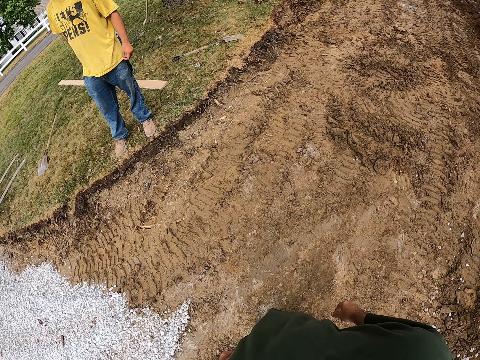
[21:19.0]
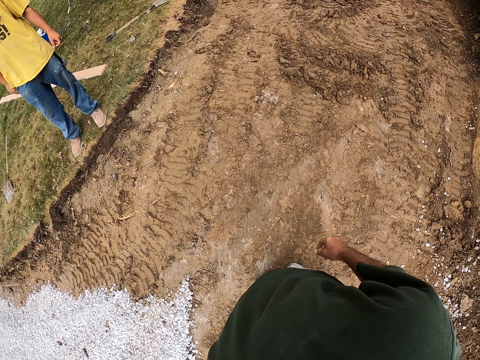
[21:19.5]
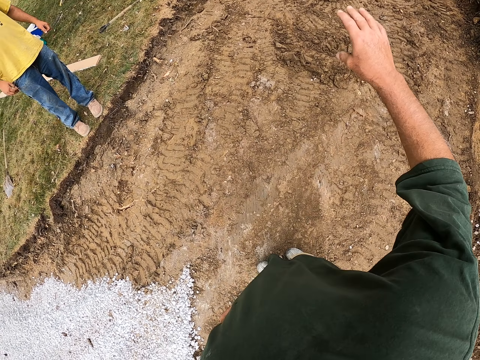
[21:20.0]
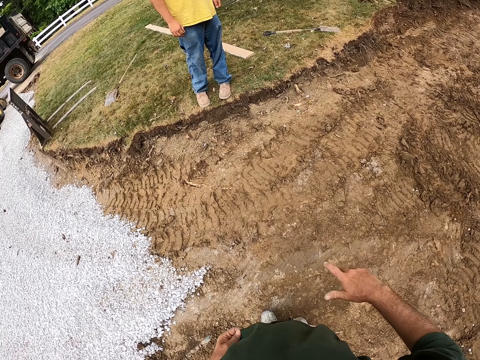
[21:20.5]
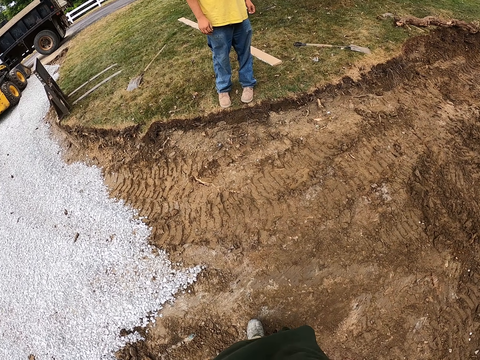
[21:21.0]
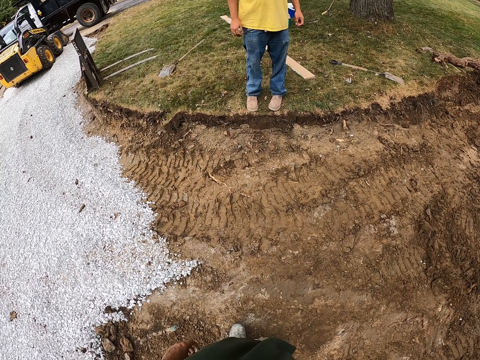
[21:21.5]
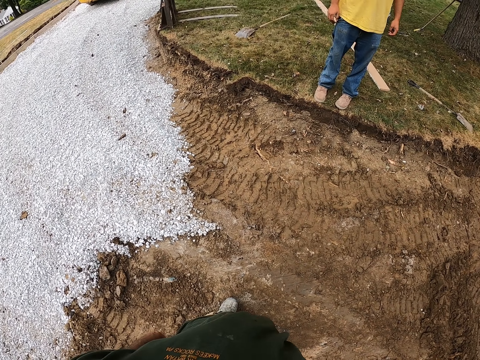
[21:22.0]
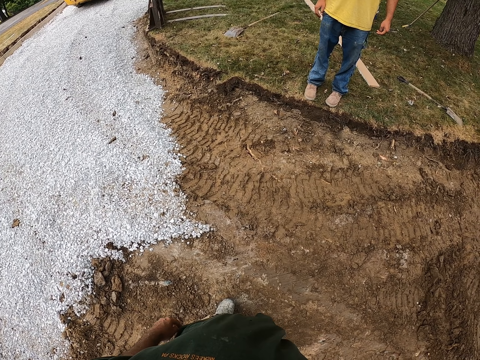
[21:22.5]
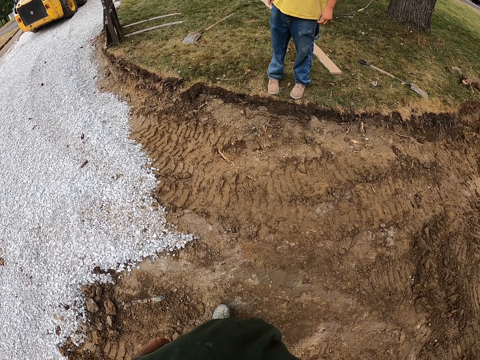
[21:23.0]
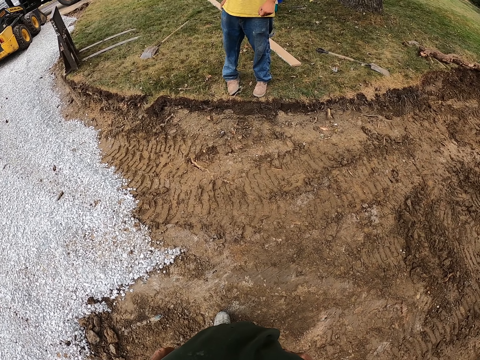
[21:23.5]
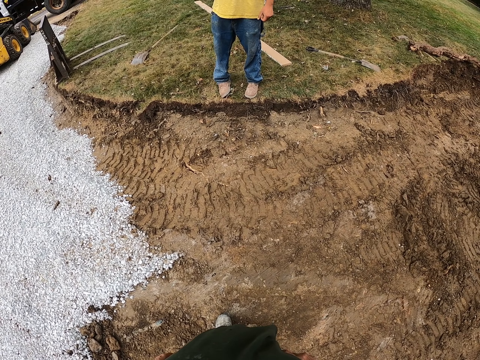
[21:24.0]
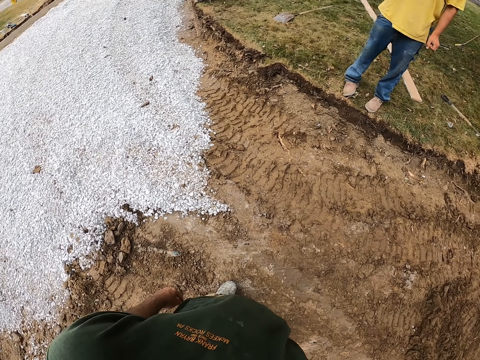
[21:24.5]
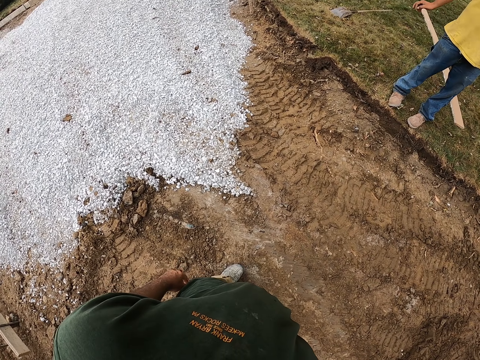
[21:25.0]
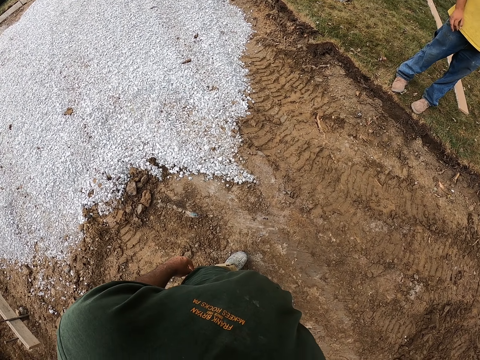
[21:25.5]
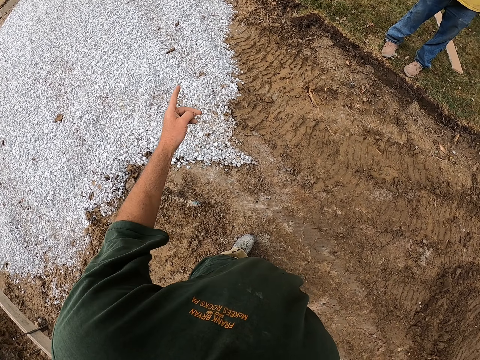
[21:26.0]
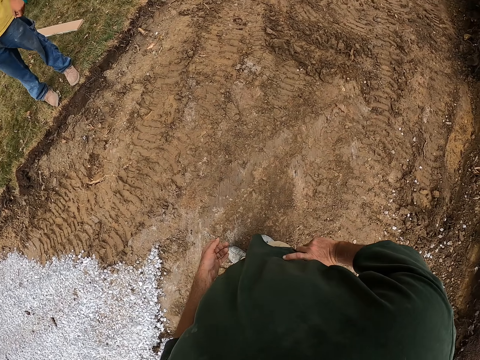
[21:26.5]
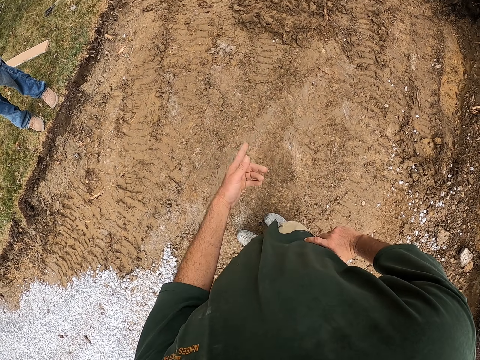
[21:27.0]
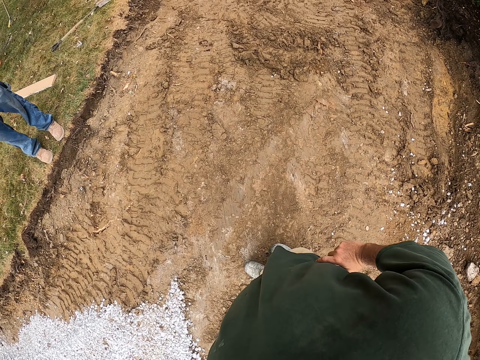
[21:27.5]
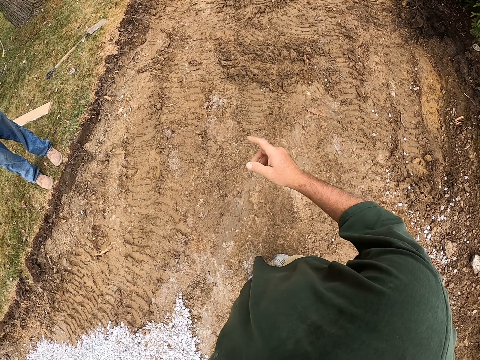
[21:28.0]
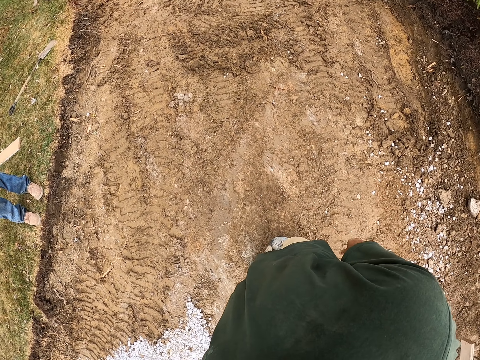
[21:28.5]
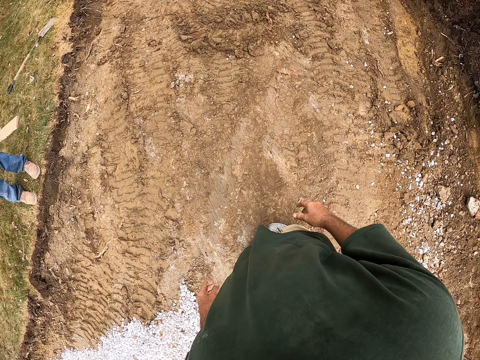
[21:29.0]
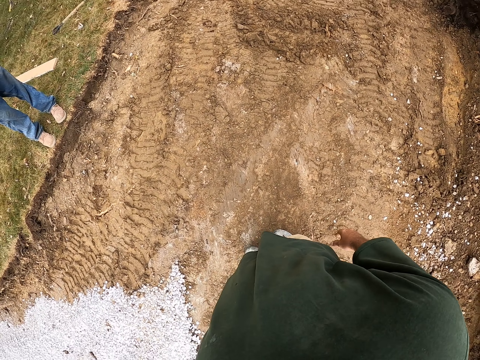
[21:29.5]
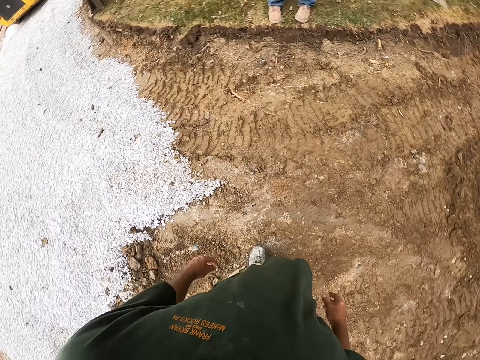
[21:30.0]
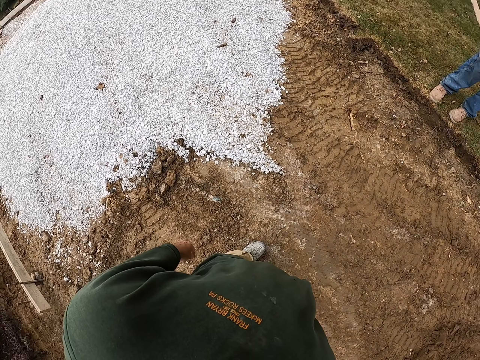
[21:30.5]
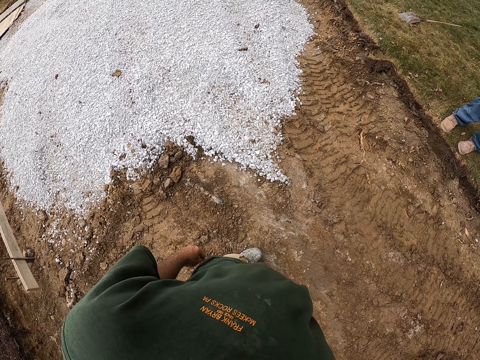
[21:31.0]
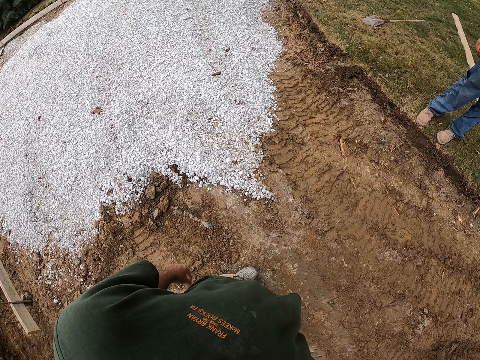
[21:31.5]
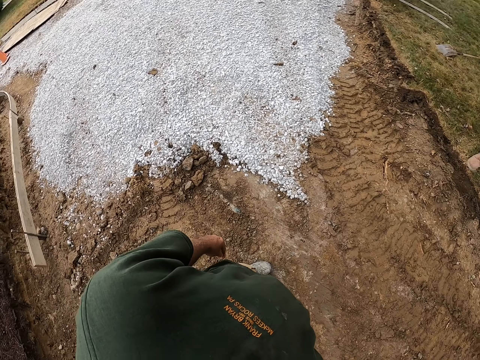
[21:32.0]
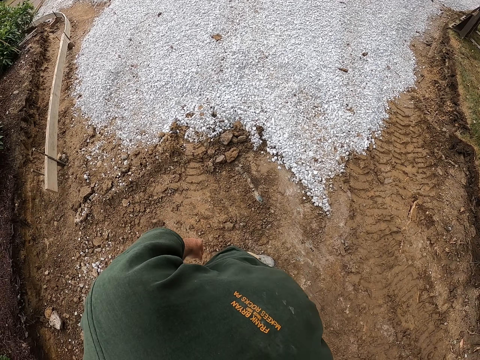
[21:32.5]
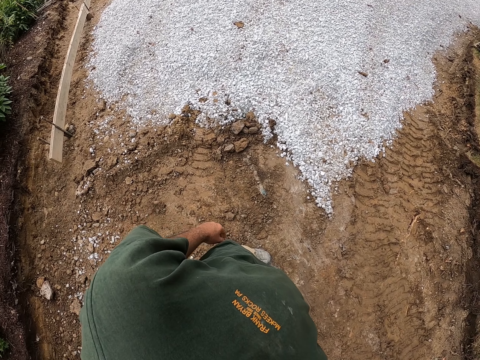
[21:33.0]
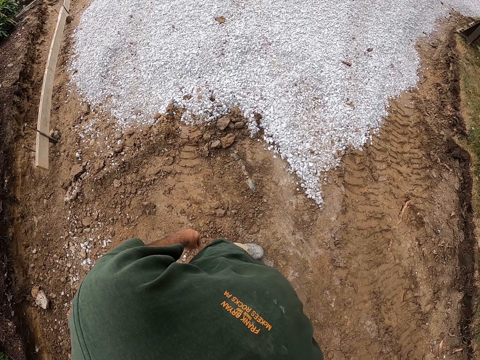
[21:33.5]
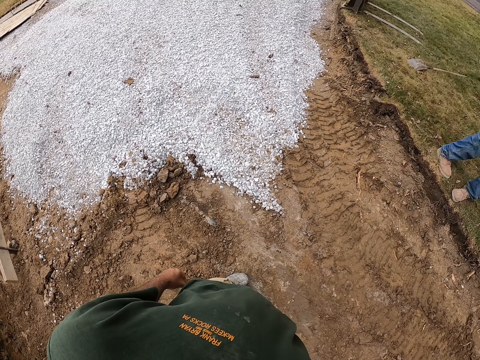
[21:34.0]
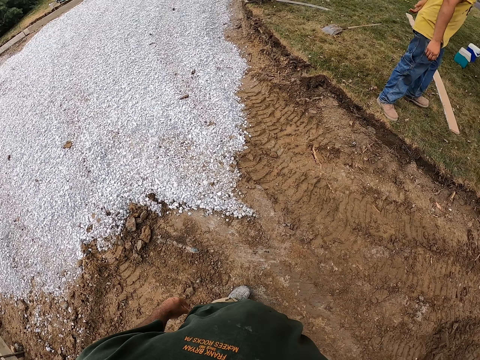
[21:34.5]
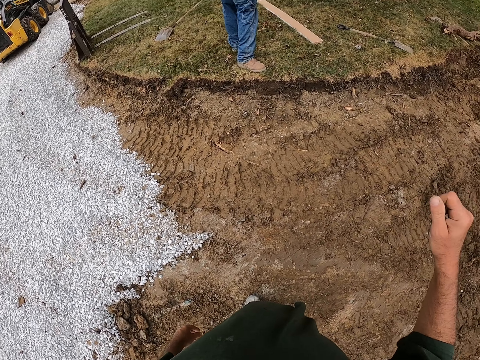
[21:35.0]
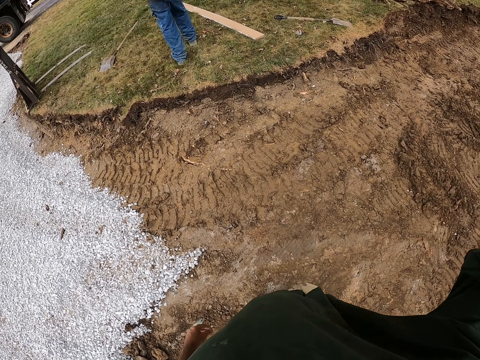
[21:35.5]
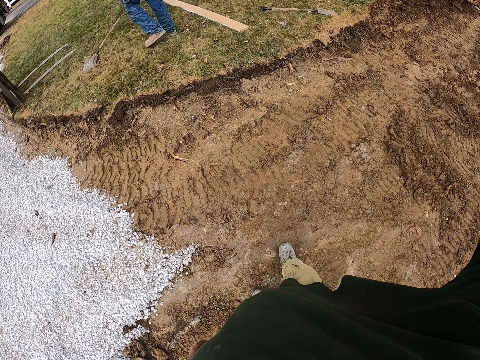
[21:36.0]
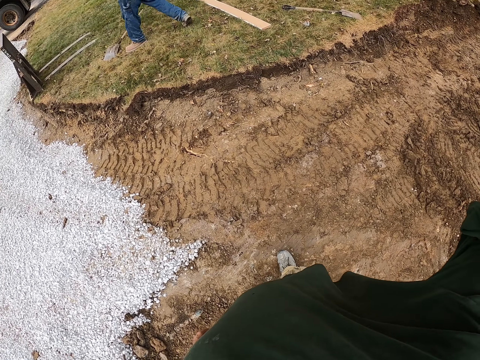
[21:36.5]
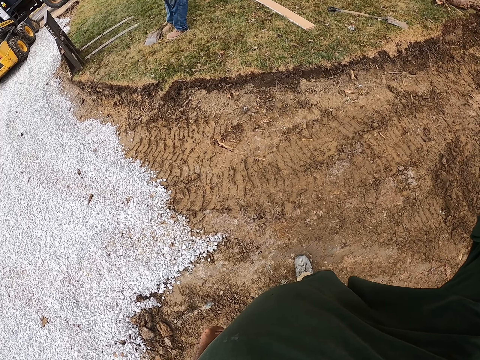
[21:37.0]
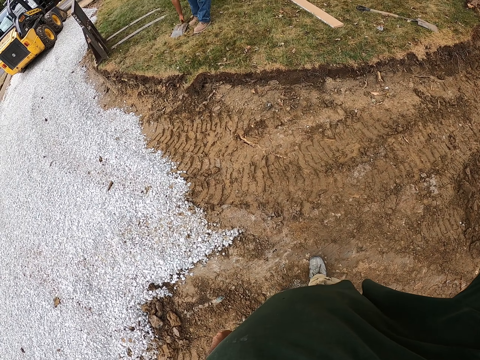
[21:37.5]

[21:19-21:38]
The camera wearer does a hand gesture. They interact with a man. They touch something. The man walks around the compound. The camera wearer touches something. The man bends down.
